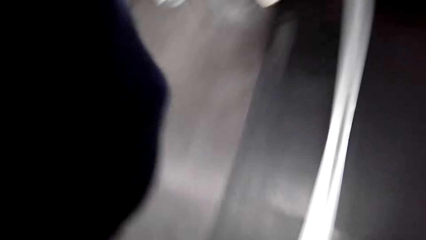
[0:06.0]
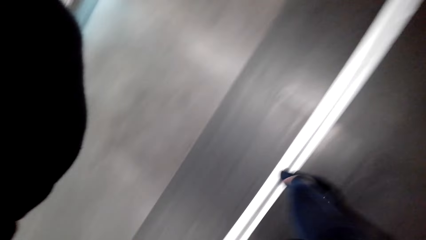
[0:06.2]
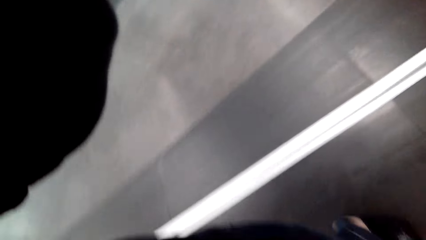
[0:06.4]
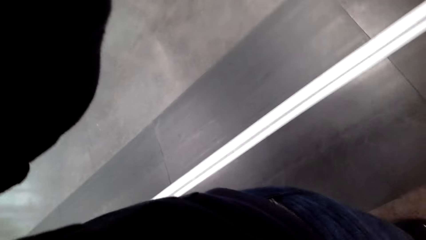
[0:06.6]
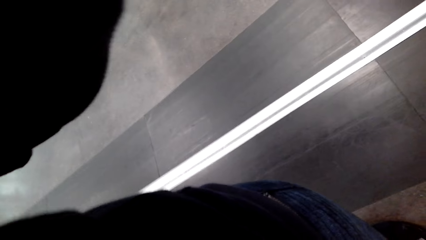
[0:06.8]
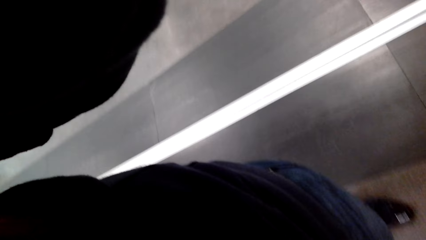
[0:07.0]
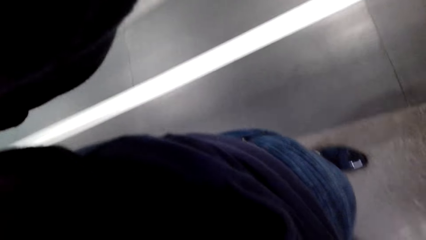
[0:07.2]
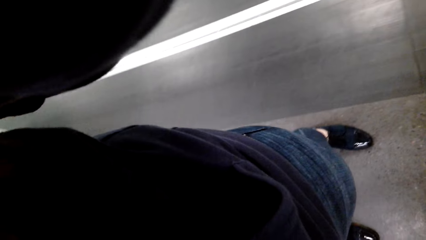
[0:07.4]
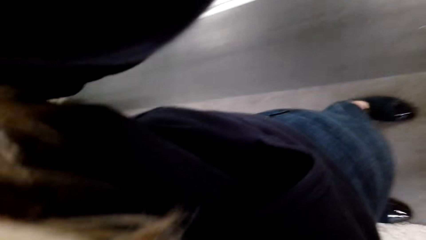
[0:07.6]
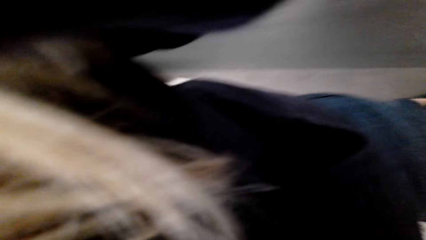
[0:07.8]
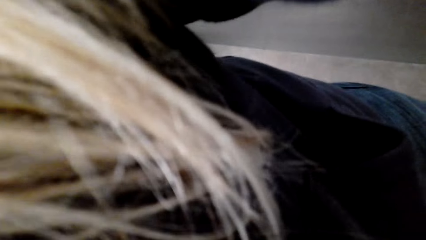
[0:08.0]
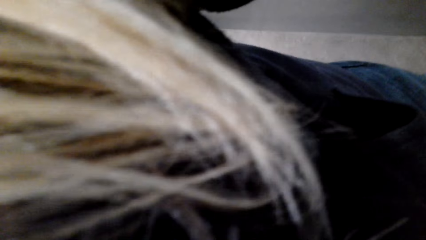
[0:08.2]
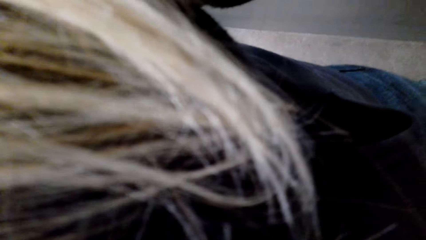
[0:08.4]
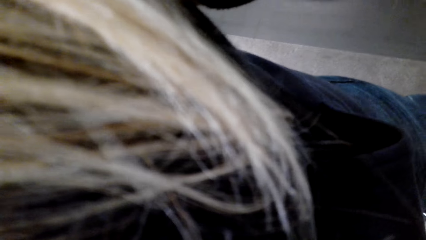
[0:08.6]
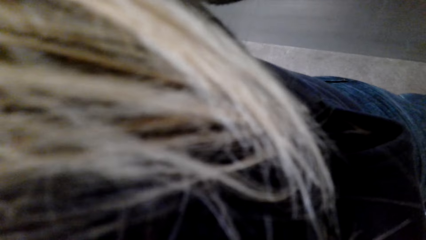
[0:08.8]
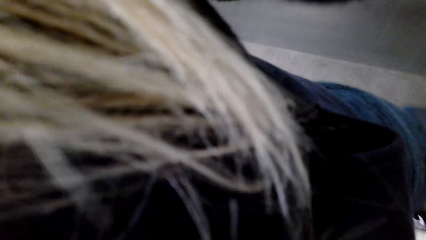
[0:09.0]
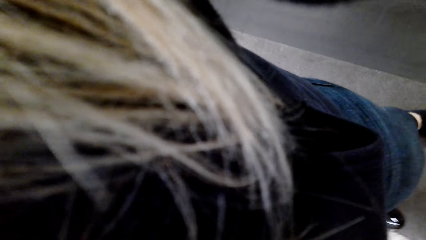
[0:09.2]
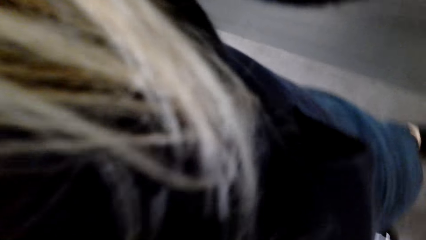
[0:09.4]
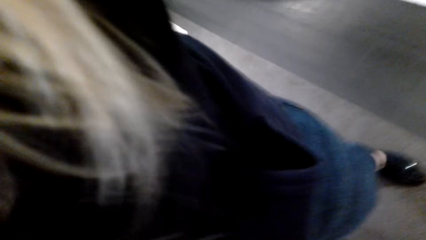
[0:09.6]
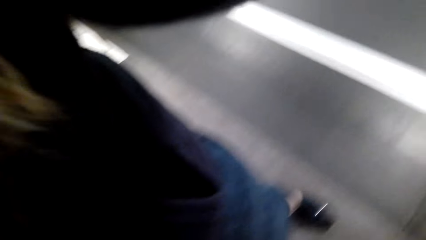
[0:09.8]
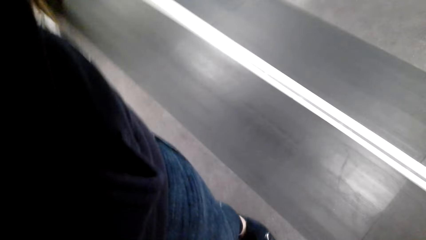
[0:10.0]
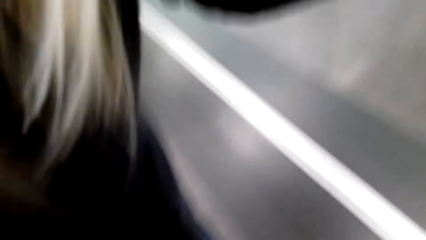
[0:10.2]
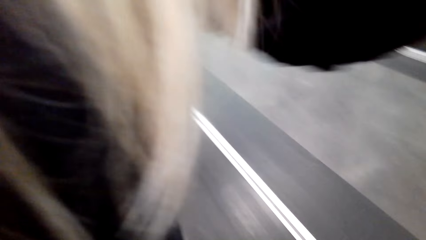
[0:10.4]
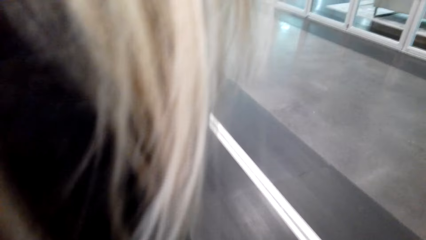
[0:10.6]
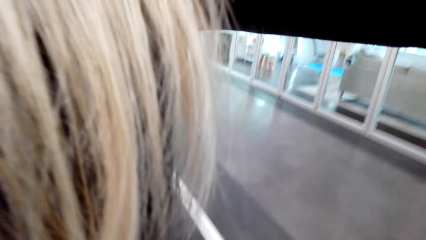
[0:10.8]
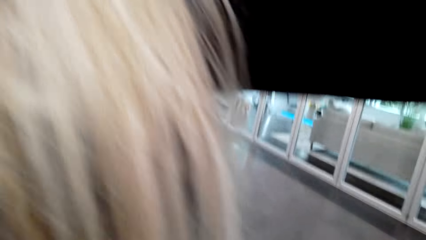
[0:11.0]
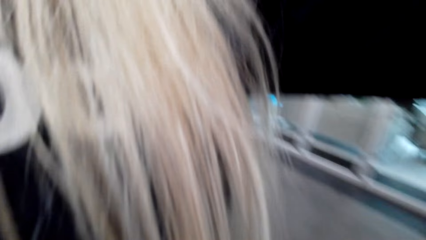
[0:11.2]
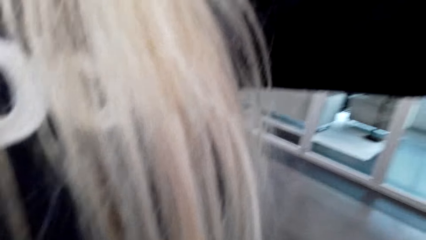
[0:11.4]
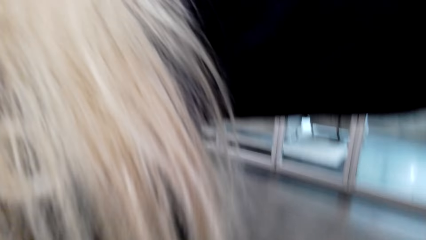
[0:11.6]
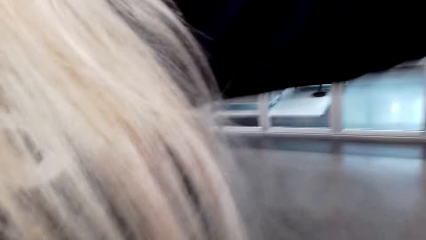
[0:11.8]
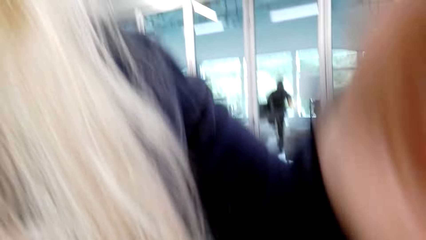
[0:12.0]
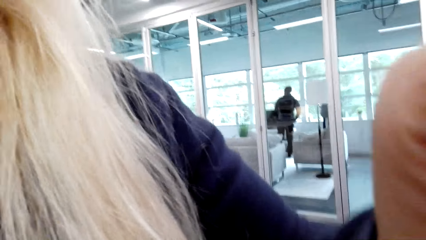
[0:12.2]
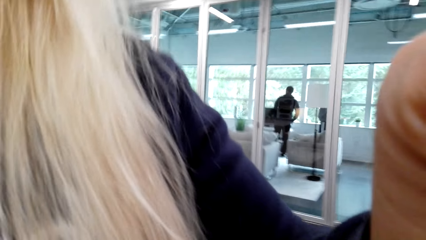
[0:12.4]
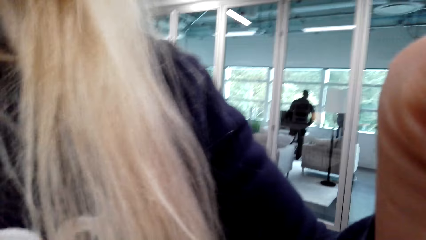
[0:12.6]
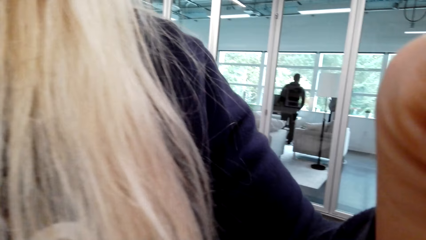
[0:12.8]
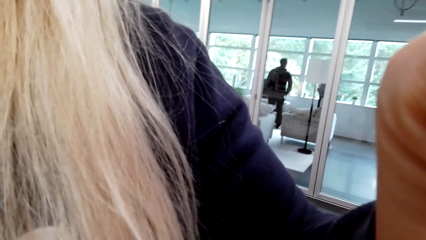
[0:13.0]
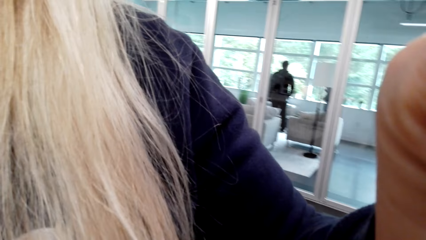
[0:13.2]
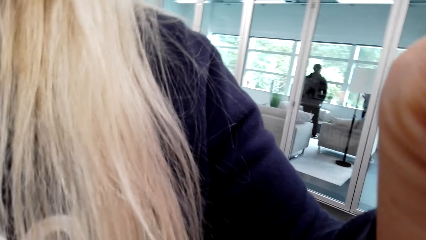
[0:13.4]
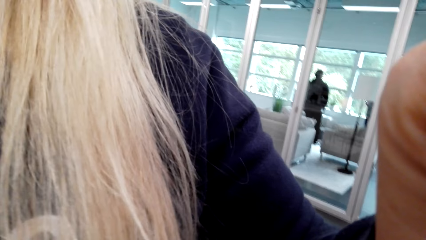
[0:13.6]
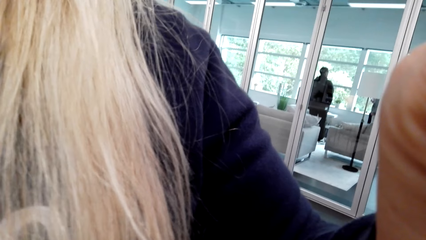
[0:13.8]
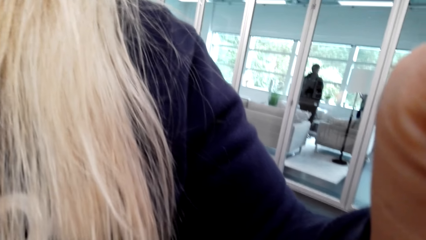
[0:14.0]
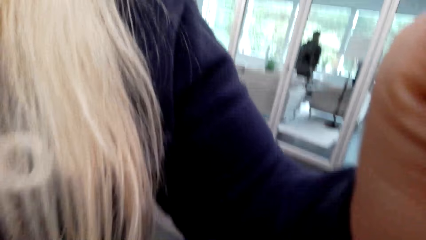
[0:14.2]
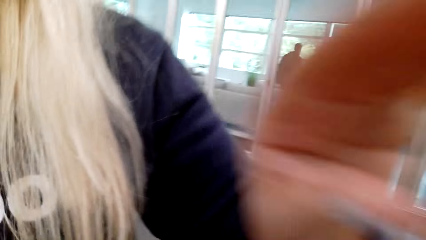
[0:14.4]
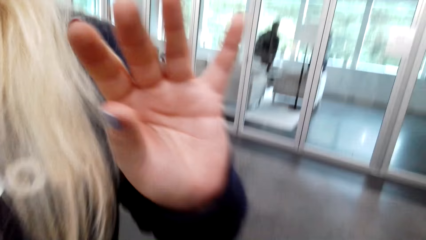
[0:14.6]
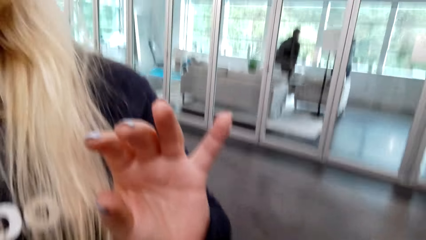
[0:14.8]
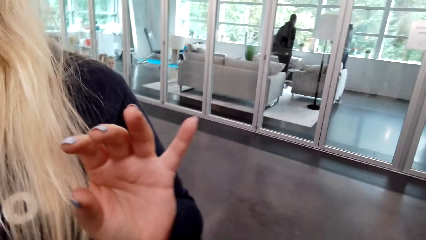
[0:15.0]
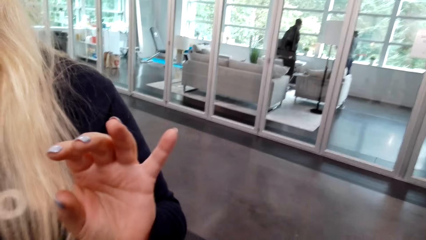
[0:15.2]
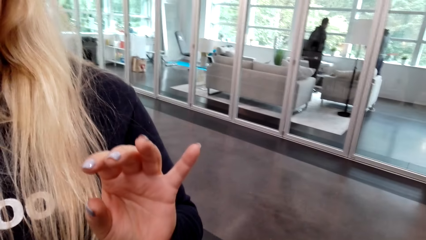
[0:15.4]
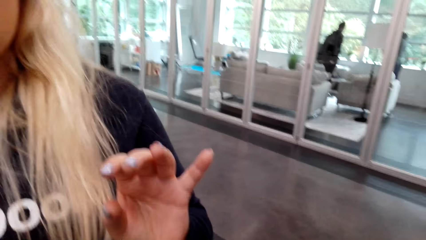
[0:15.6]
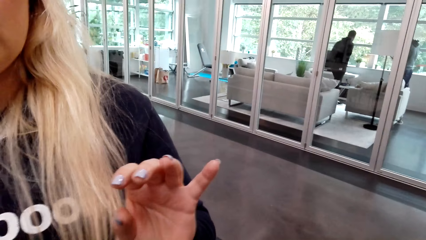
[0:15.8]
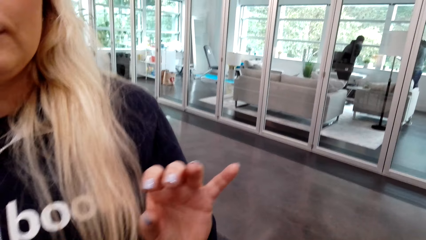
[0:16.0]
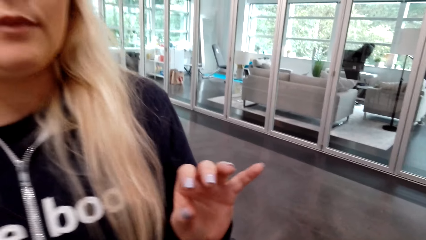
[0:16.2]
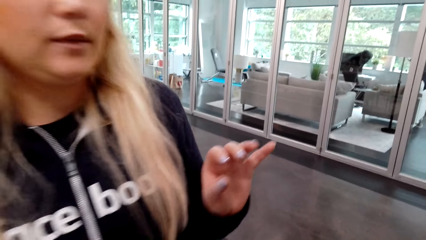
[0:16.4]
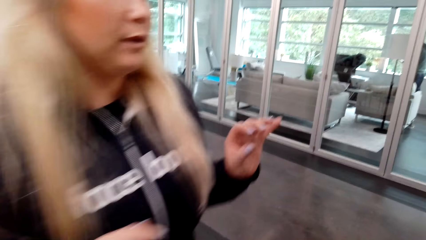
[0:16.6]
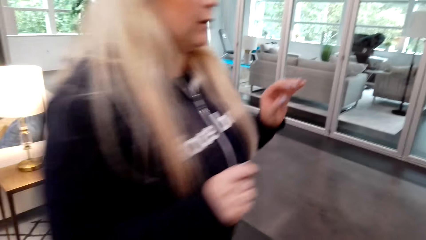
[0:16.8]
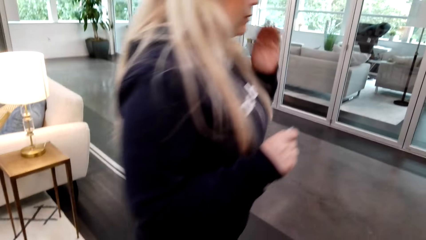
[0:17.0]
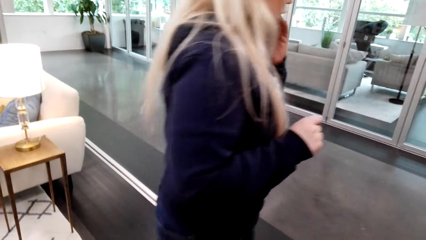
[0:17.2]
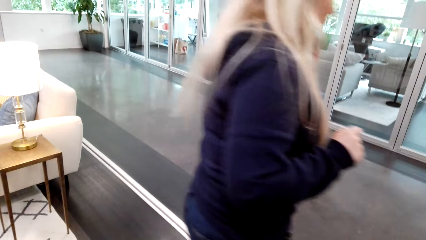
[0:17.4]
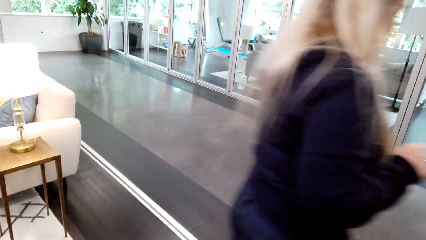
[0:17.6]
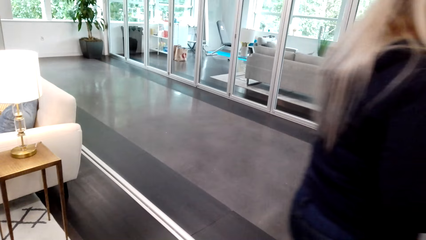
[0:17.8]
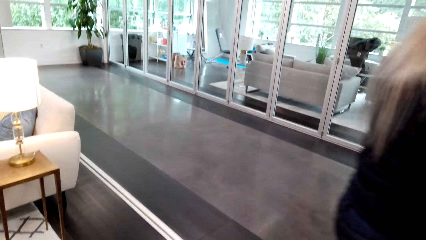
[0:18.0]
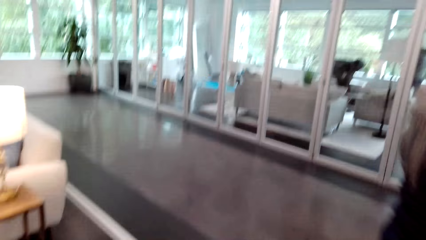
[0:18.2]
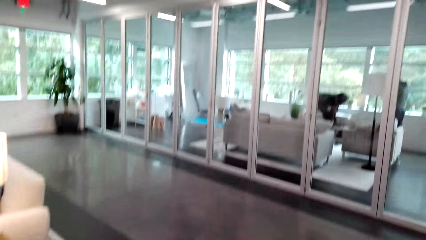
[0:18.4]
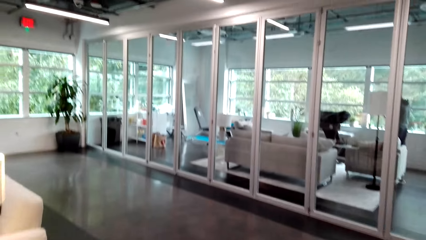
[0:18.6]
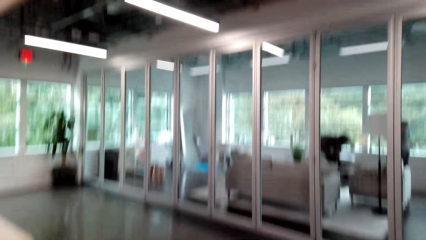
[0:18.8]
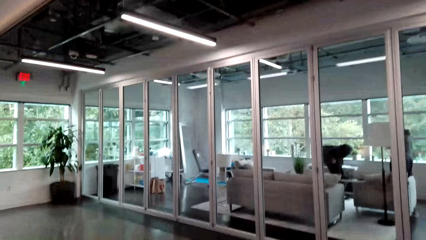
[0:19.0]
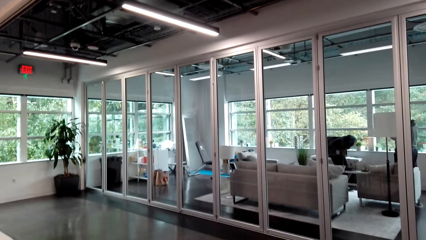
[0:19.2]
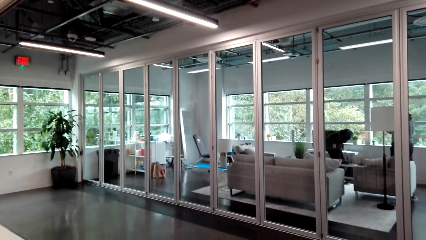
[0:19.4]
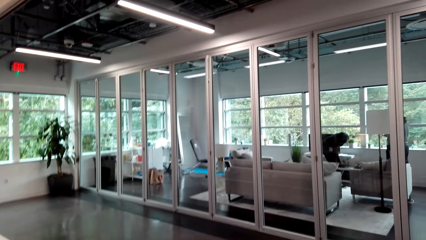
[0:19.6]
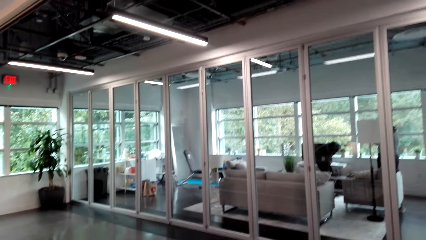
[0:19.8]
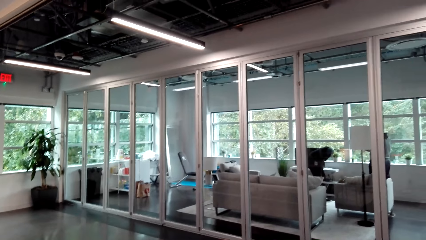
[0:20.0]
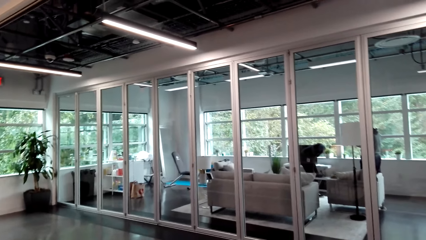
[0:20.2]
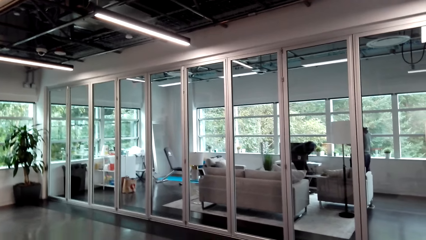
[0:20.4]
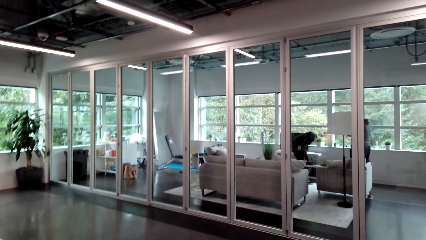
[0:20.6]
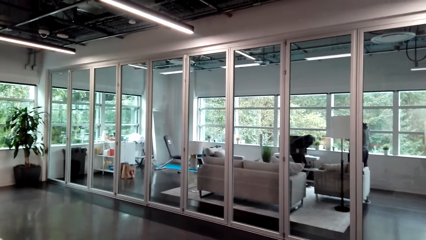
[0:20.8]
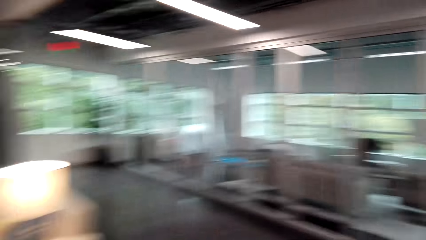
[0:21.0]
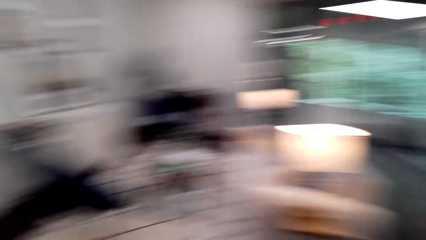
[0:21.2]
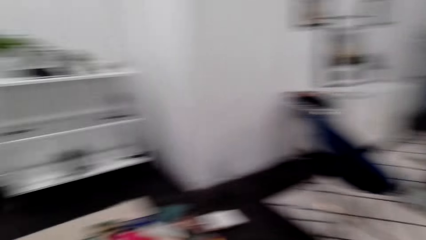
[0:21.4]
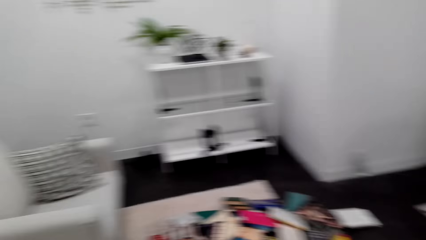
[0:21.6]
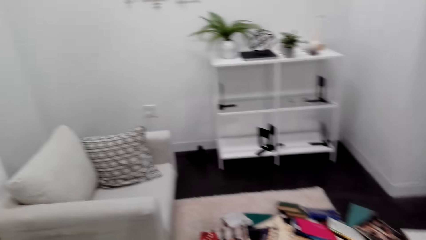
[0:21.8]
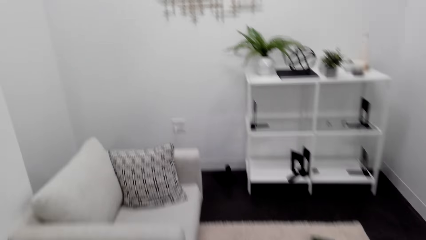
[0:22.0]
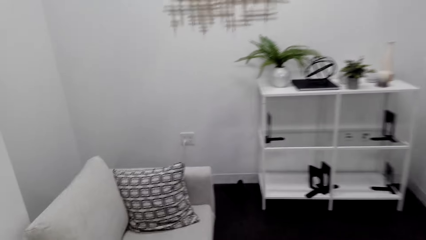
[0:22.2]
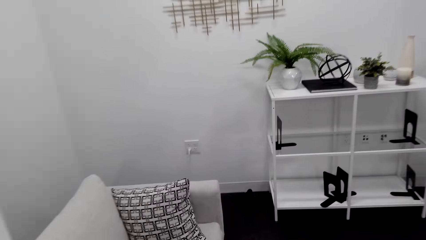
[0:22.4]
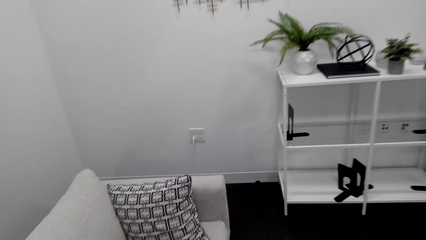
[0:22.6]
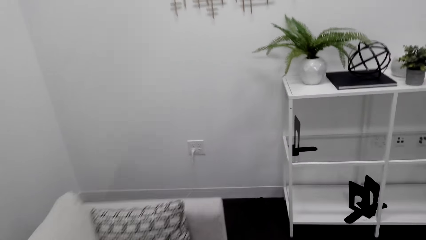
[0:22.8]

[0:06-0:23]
The camera wearer touches something. A woman touches something. The camera wearer stares at the floor. The woman talks to a person and walks around the house. The camera wearer talks to the woman. They stare at the floor. They look around the house and walk in the room.
